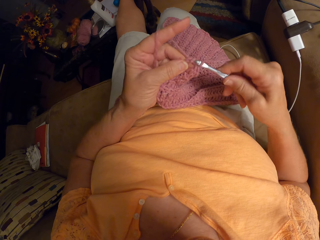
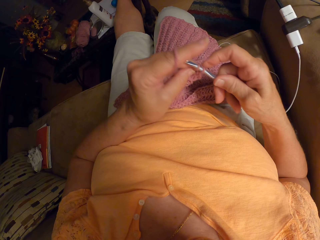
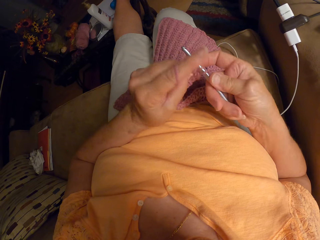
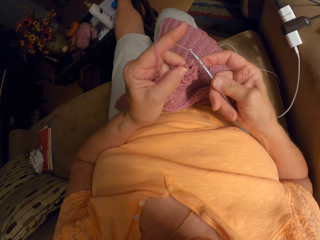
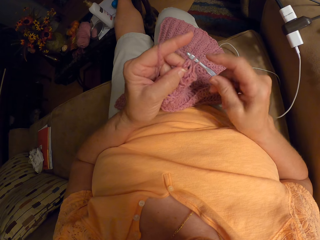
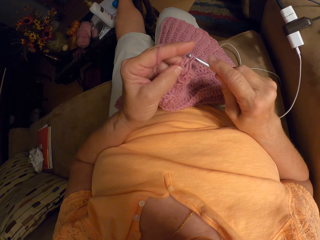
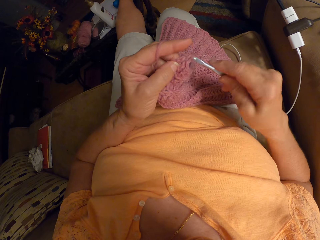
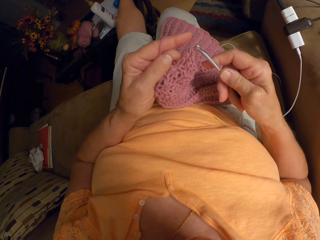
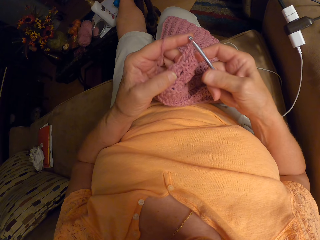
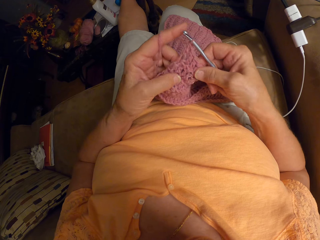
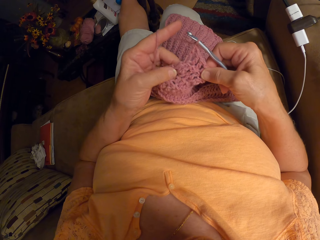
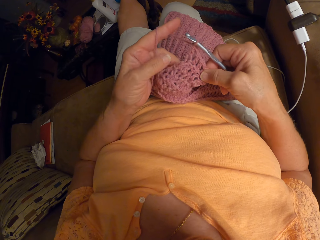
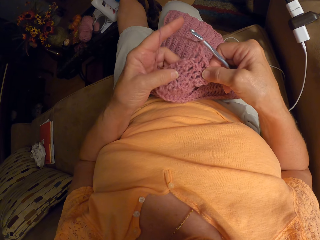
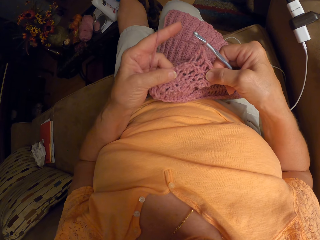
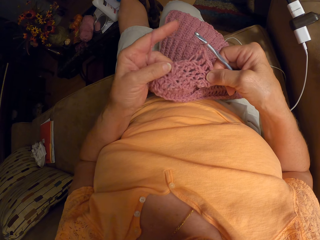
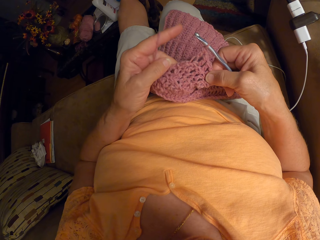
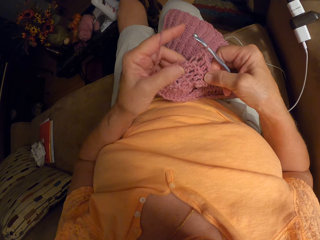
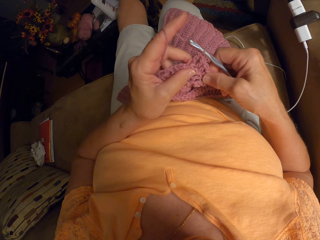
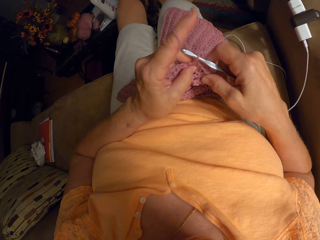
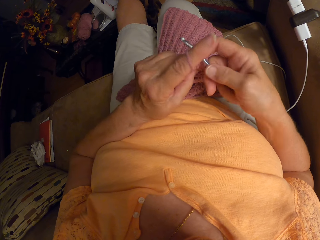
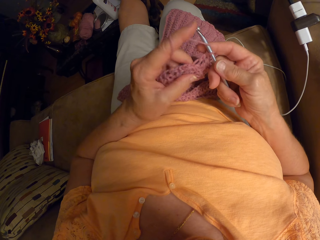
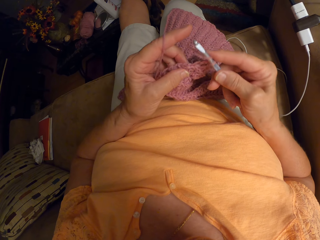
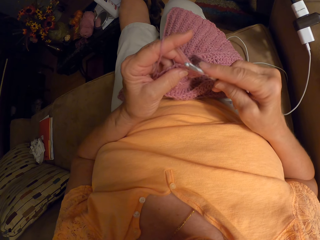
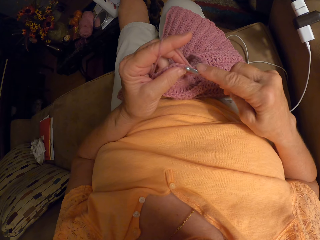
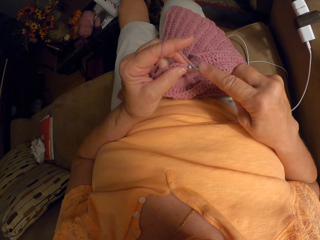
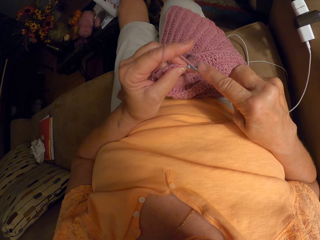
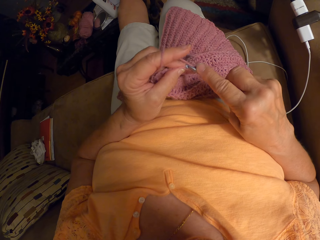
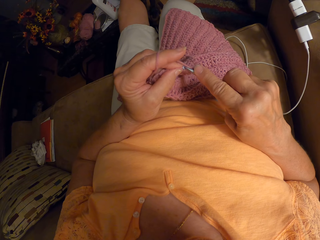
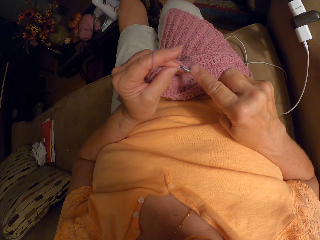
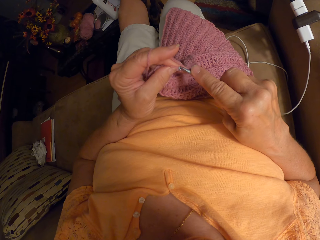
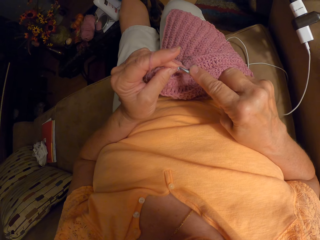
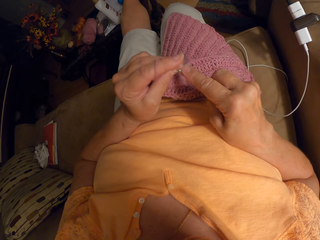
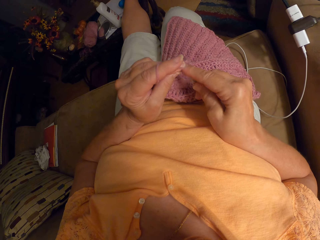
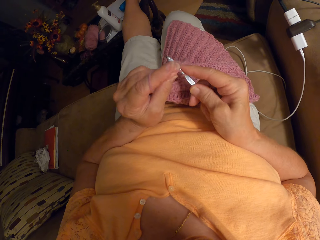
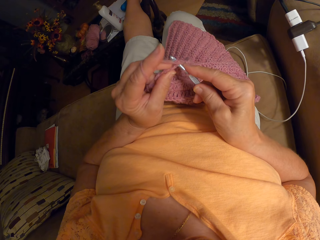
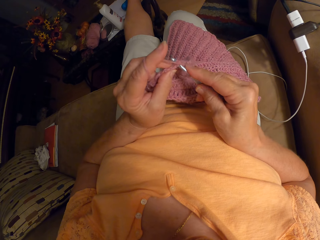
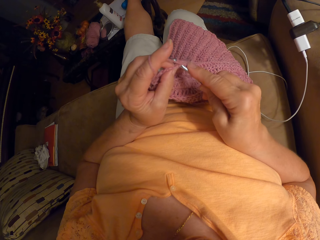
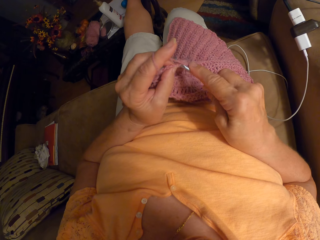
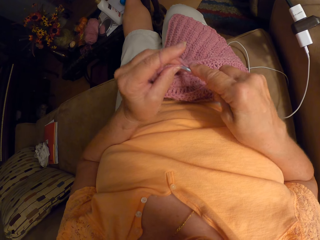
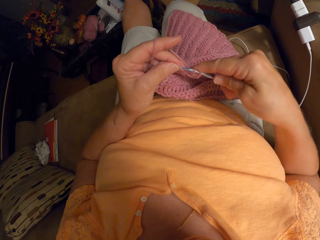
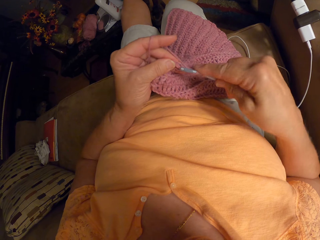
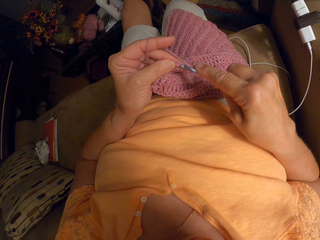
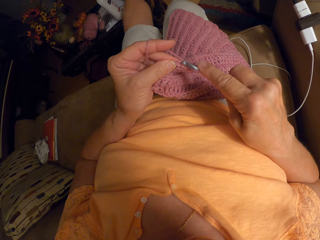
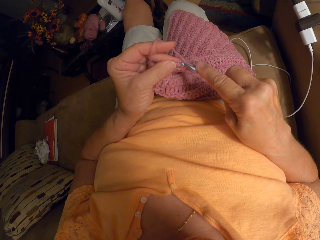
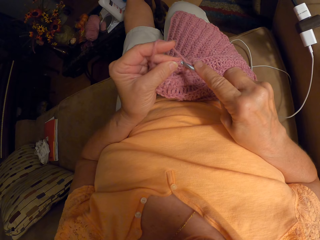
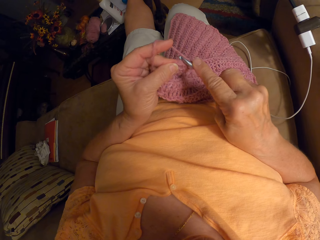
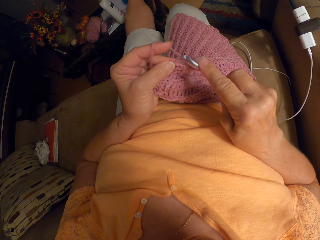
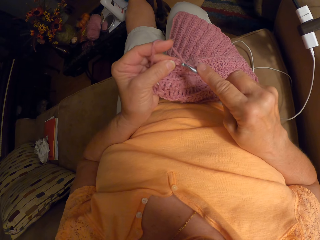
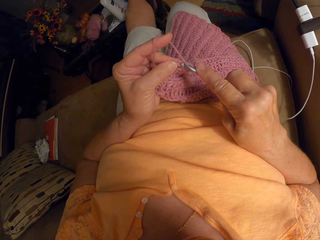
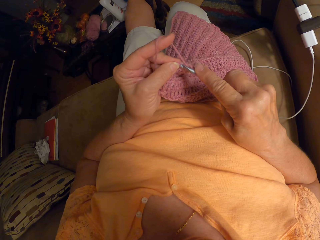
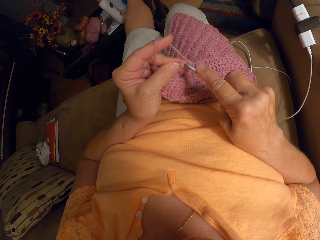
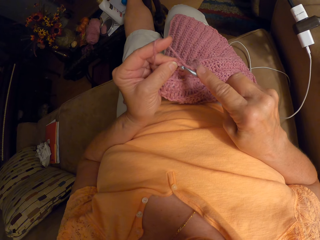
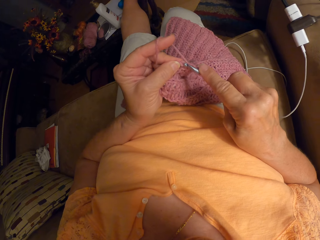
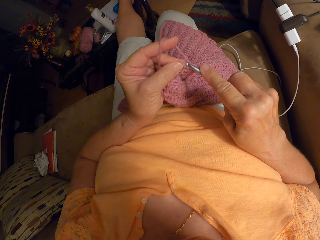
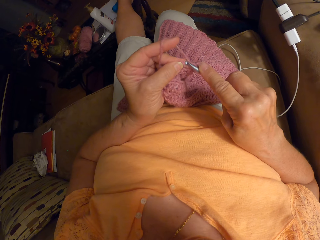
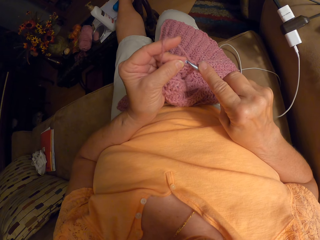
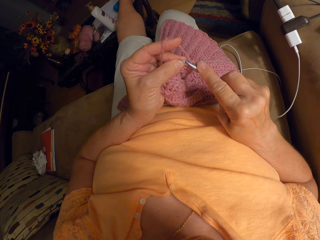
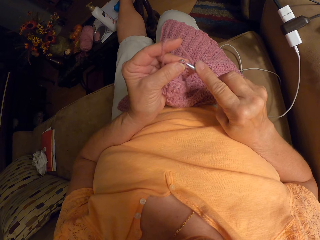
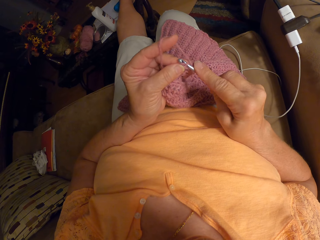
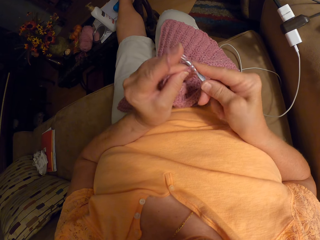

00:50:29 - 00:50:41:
The camera wearer stretches the fabric. They examine the crochet fabric. They crochet with the yarn.

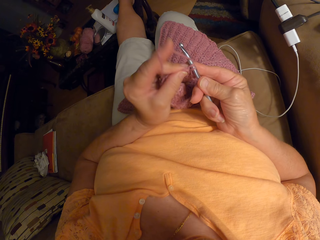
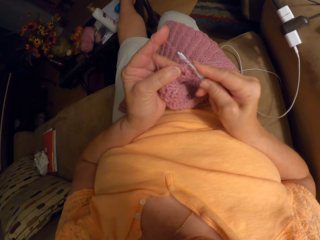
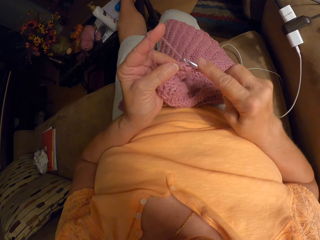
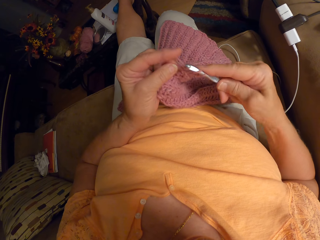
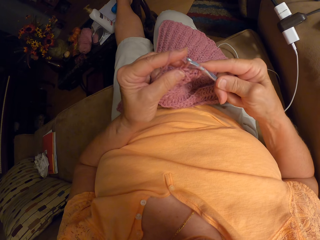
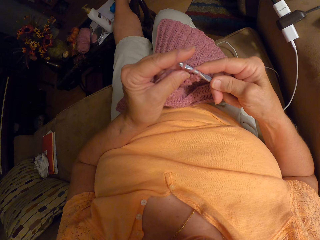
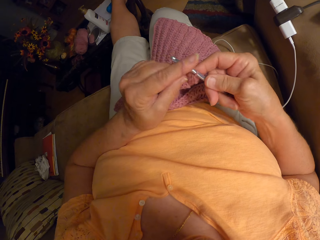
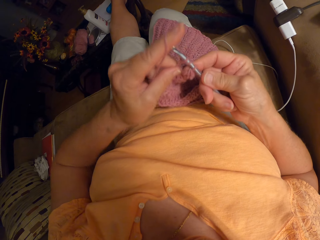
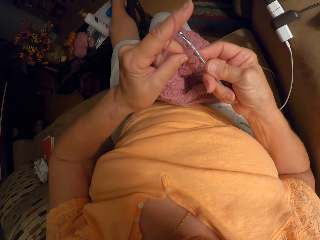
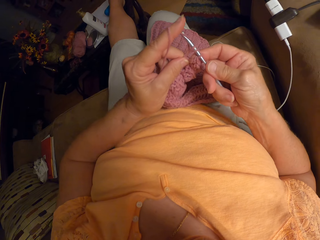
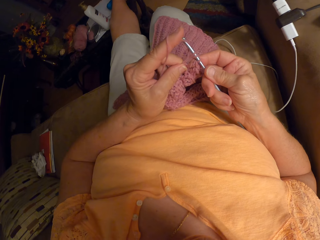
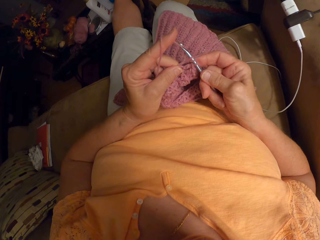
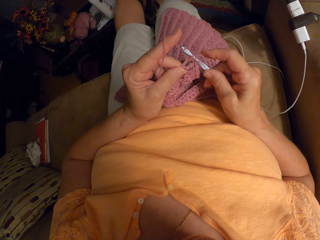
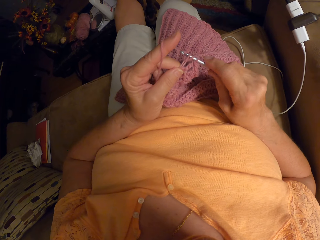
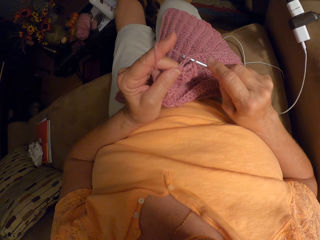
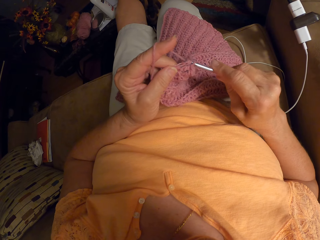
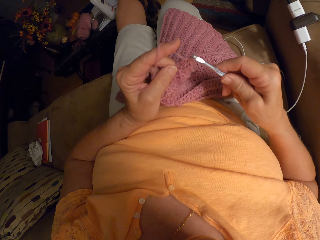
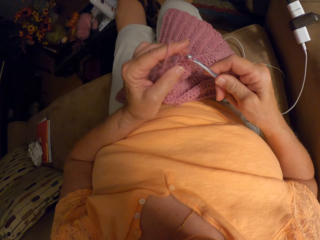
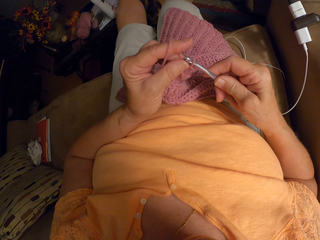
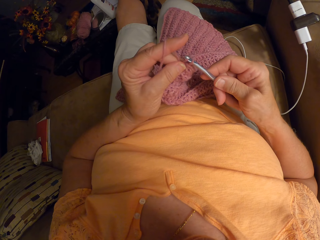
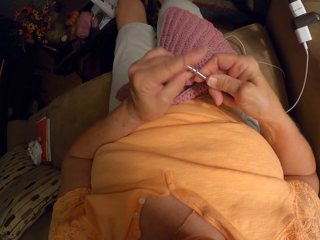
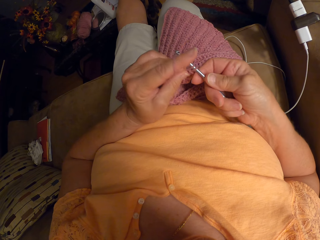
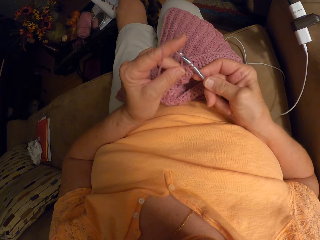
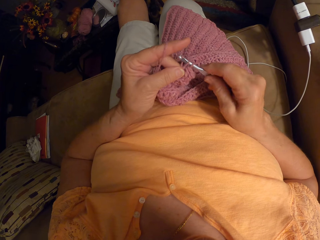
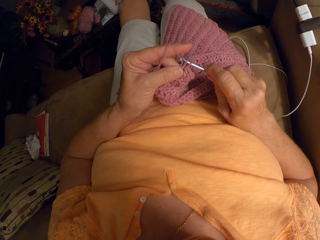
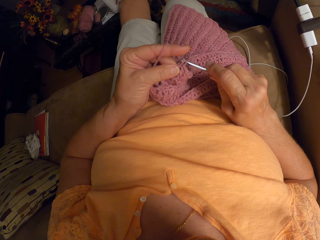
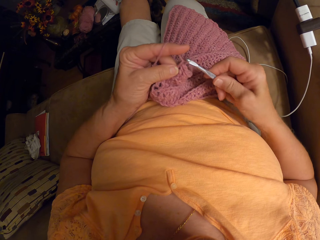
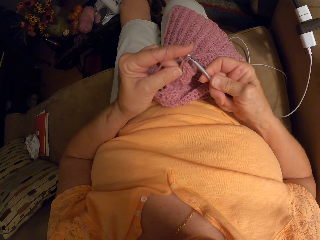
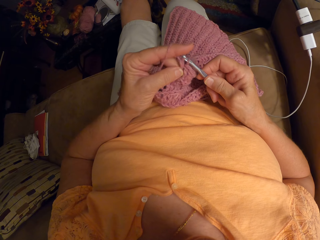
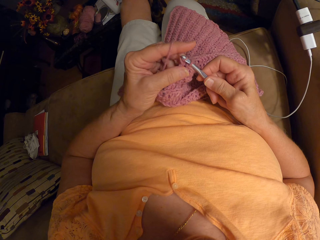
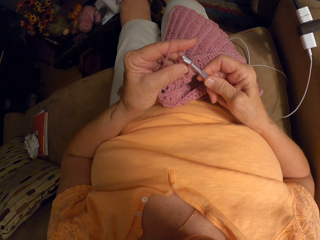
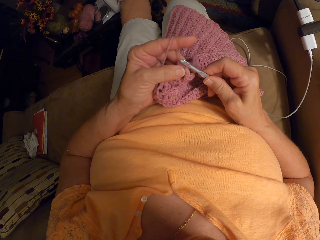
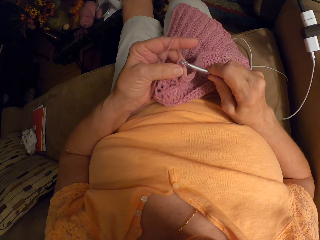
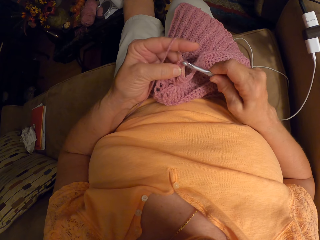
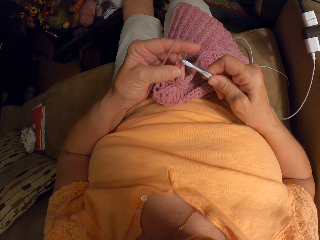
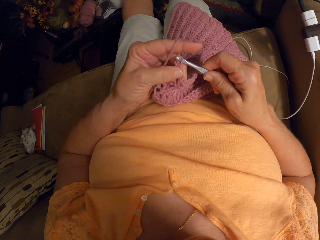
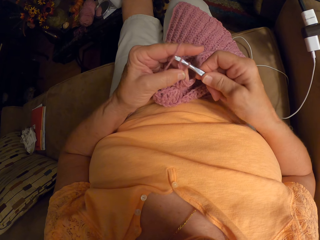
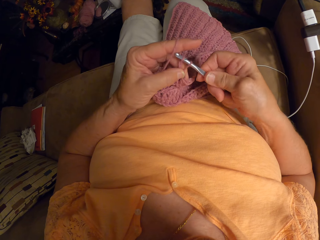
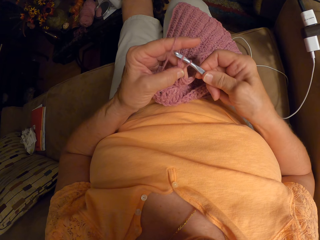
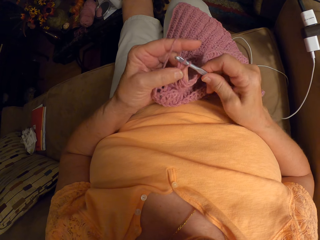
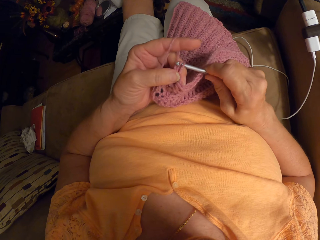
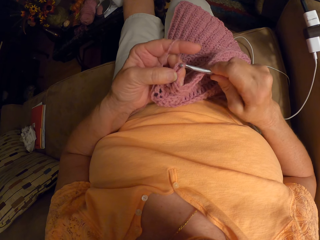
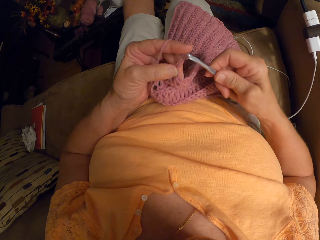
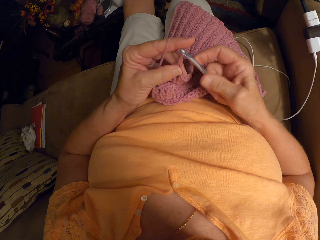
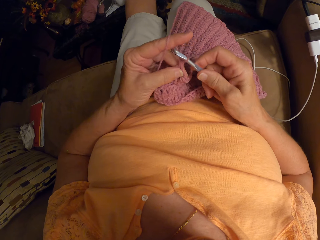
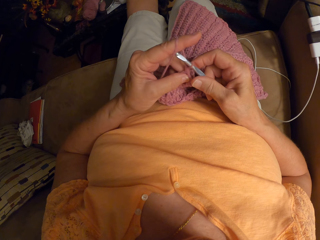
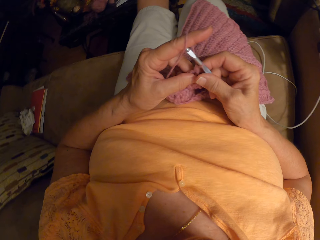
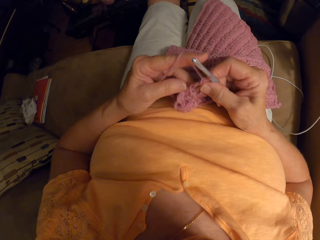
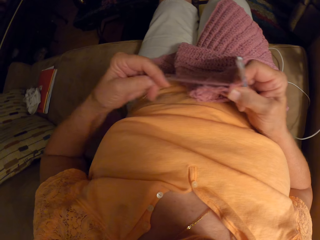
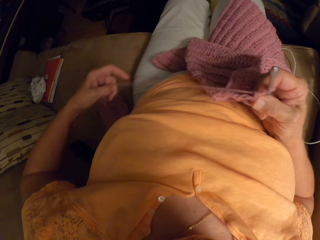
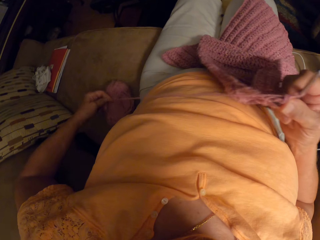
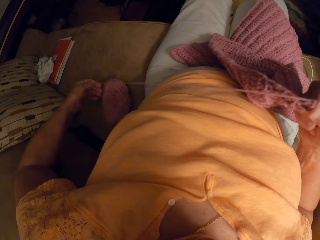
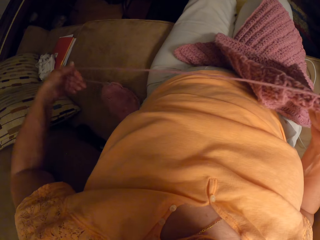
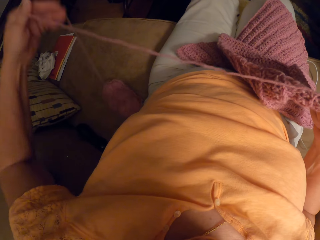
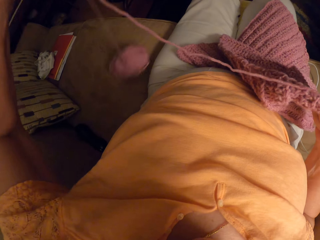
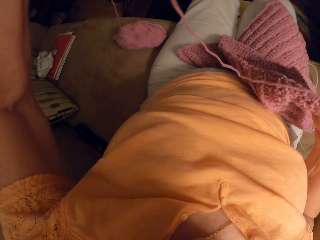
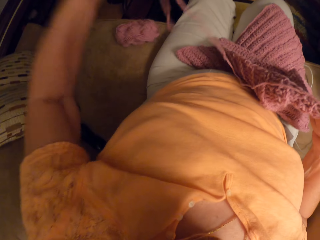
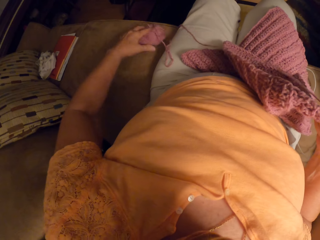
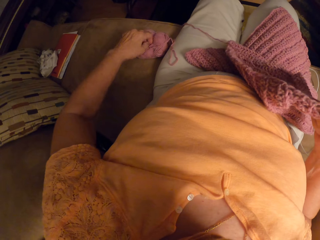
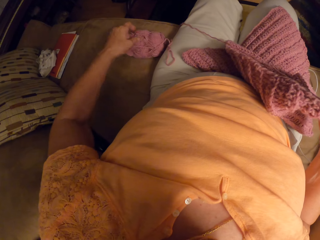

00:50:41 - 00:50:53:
The camera wearer adjusts the yarn with her left hand.
